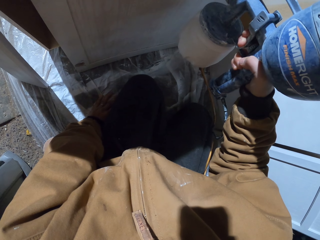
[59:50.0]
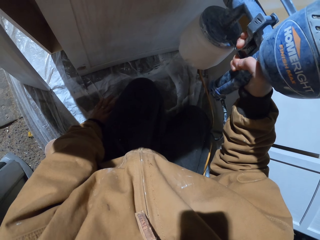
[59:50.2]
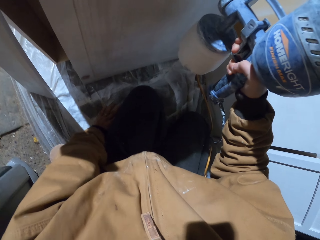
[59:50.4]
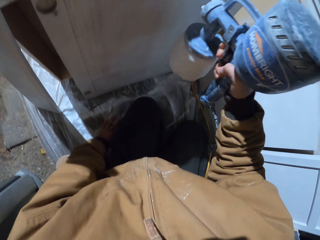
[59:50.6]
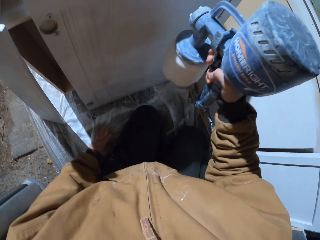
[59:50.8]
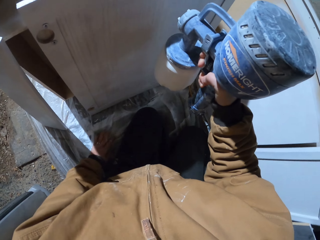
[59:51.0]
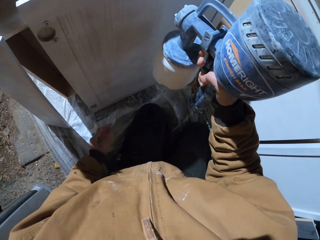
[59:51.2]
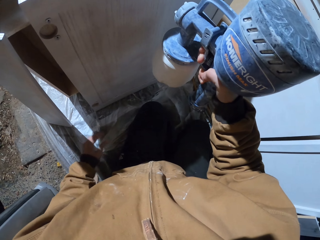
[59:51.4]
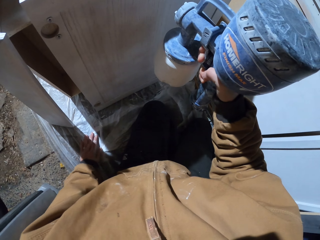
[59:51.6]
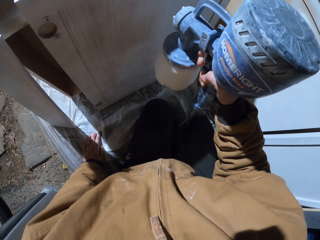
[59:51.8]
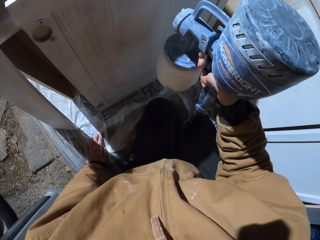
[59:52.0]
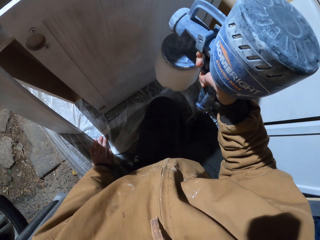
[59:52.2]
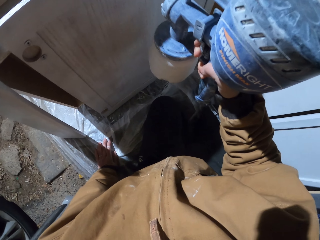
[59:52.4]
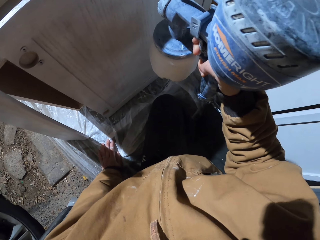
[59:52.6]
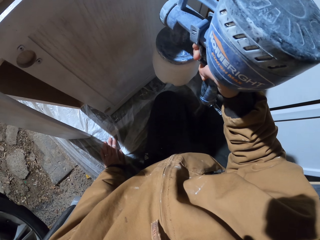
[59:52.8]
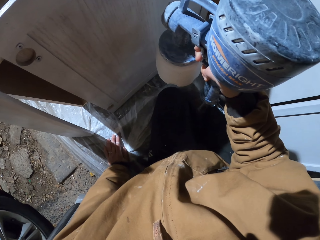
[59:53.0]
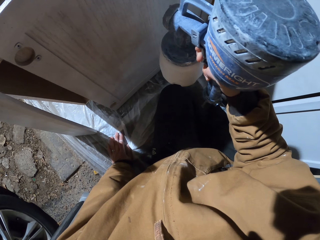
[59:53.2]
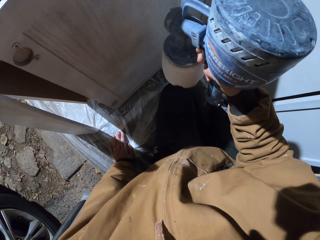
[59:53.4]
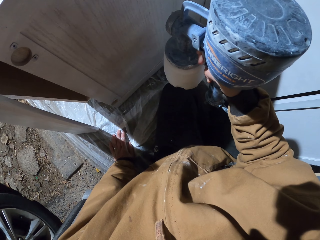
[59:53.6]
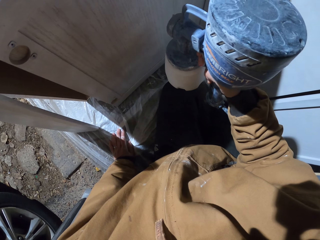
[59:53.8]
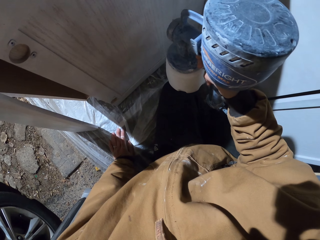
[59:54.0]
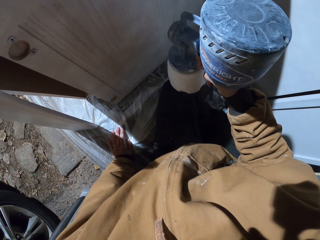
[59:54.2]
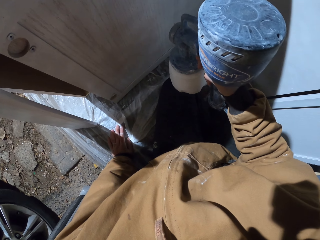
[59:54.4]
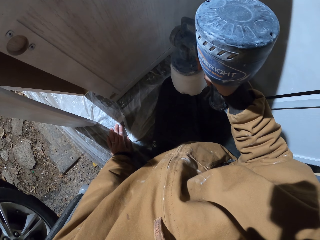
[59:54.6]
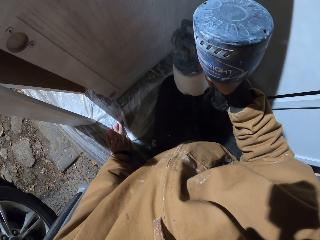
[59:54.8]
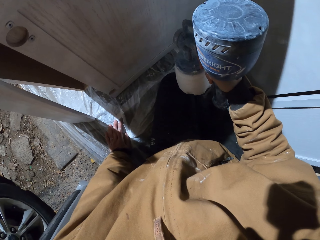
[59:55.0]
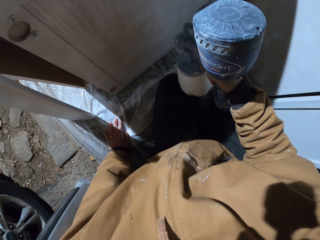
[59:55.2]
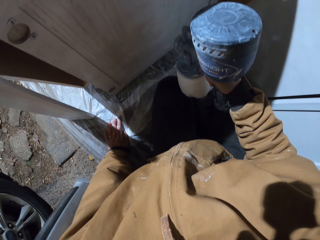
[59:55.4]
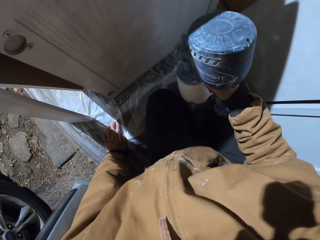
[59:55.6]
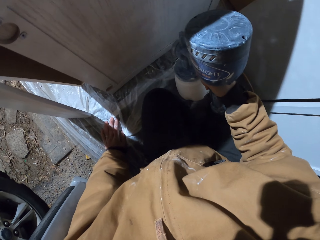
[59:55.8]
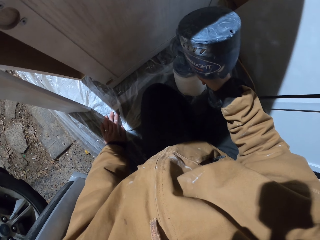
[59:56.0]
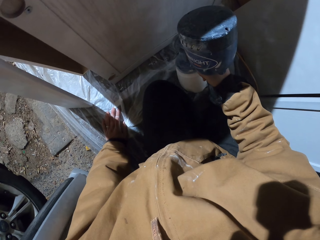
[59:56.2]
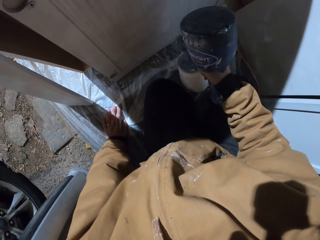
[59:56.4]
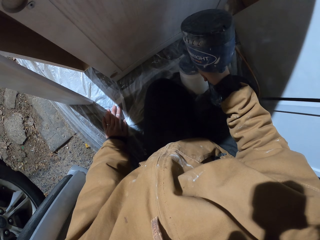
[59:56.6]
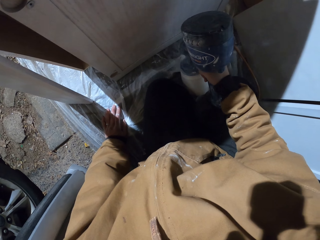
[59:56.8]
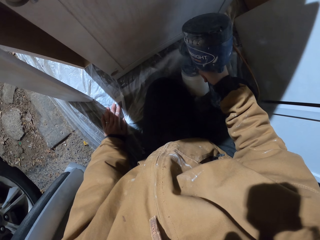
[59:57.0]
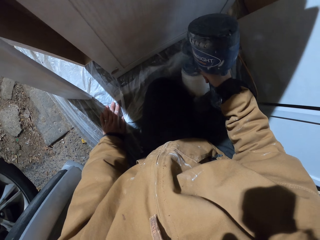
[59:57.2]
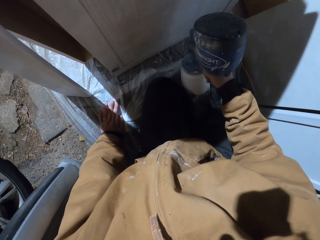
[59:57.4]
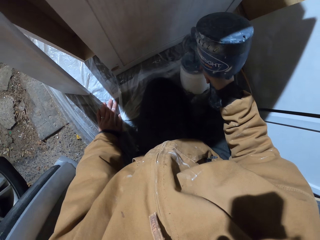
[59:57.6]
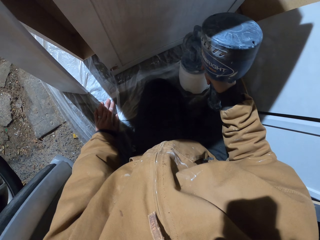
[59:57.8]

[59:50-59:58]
The camera wearer moves their hand. They spray the wood with the spray gun. They spray the wood with the spray gun again.

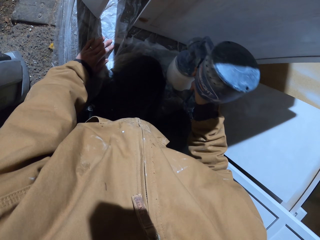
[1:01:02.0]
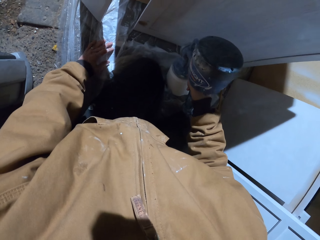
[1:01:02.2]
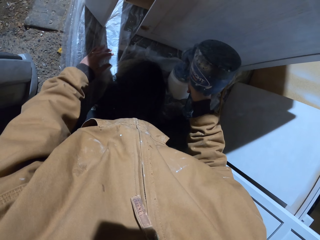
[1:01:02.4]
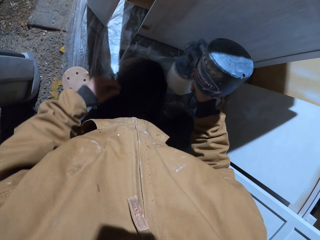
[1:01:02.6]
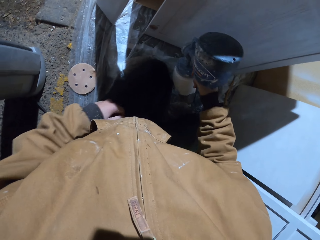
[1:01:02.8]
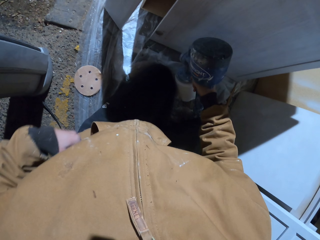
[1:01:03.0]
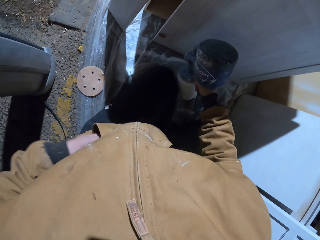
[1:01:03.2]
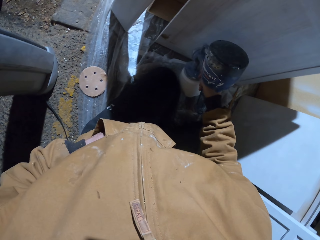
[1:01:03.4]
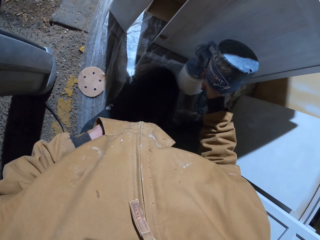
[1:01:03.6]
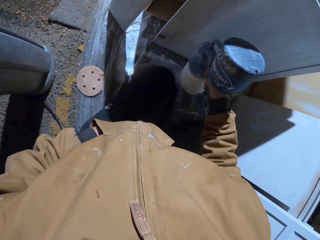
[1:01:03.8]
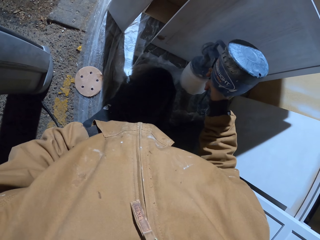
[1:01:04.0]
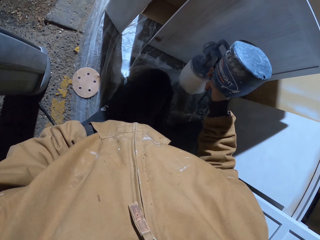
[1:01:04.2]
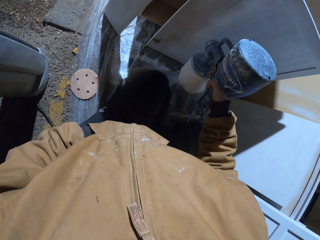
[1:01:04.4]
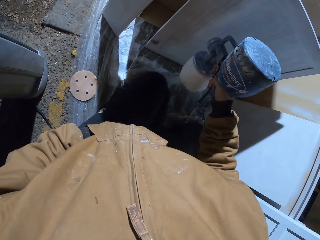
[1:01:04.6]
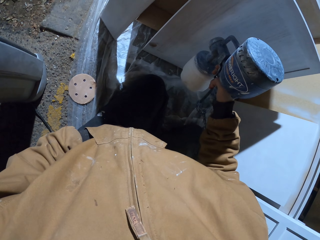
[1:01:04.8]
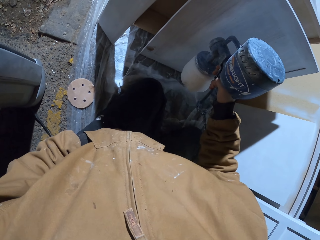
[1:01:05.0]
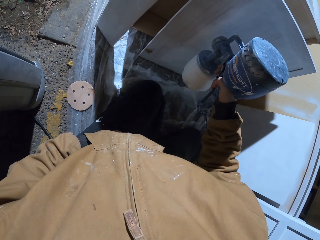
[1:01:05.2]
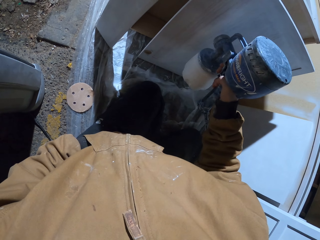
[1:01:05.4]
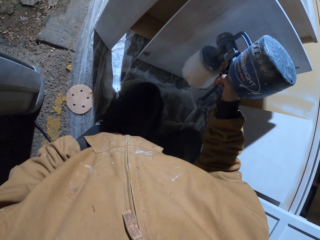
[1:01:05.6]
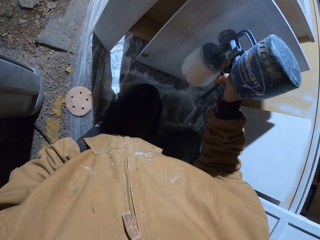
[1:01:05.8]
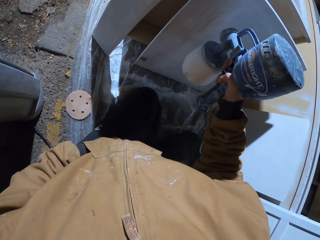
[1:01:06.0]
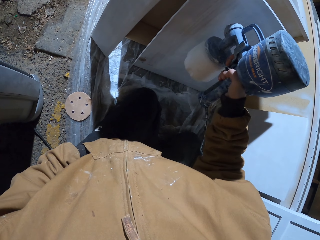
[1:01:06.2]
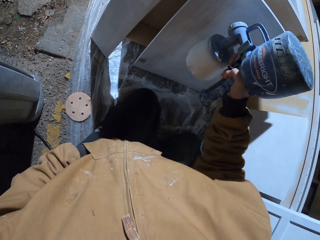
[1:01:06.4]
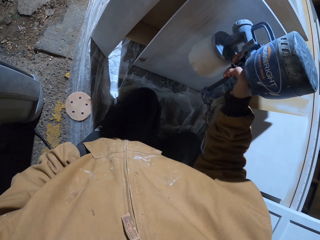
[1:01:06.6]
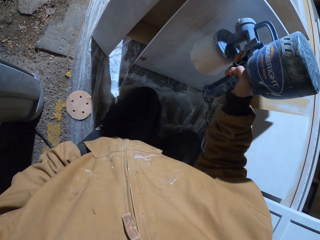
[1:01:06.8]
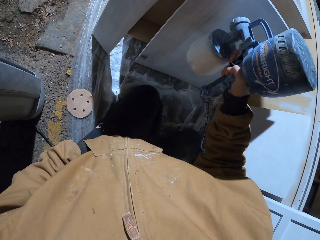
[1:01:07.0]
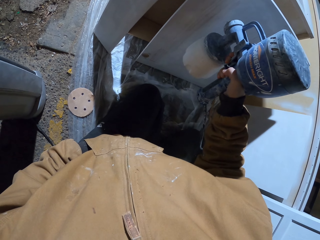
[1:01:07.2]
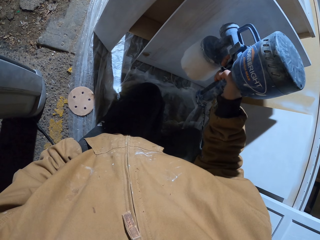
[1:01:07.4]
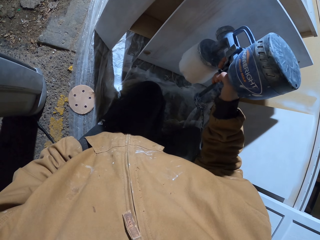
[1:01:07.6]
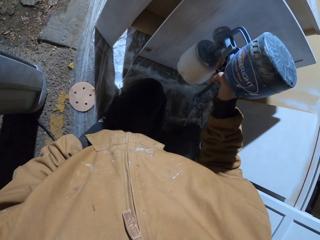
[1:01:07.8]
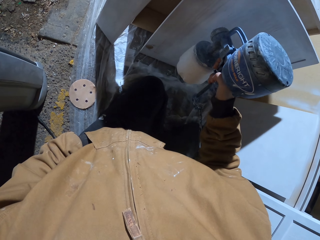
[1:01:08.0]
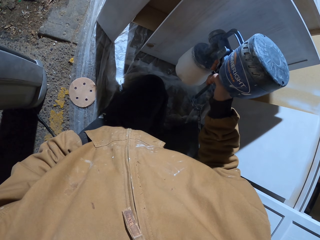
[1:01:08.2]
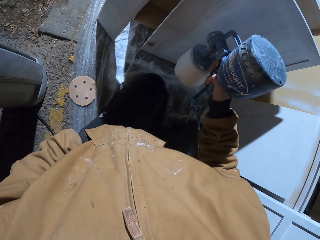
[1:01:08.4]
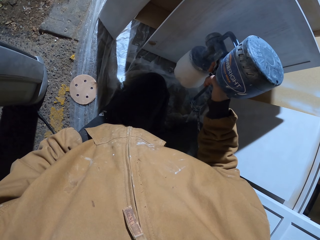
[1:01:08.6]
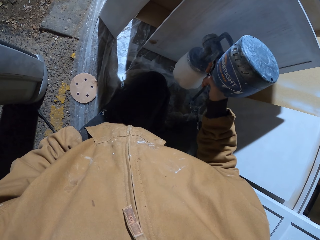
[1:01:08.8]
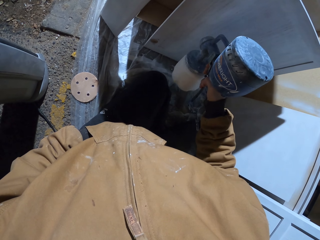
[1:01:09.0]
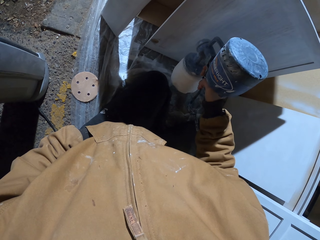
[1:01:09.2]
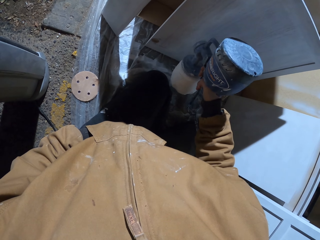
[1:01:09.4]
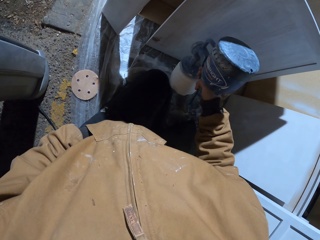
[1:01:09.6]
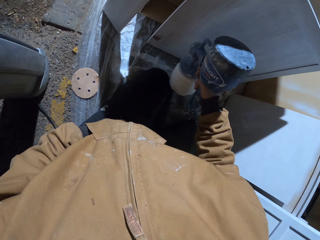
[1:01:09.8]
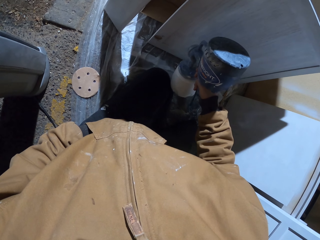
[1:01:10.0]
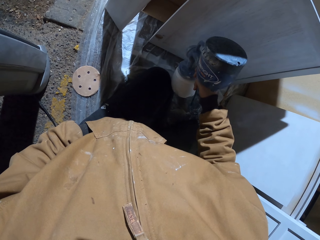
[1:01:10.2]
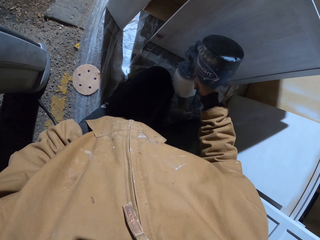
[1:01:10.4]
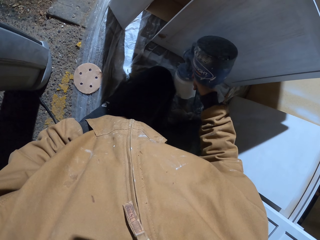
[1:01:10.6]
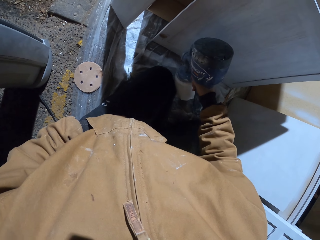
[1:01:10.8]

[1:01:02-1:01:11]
The camera wearer puts their hand in the pocket. They spray the wood with the spray gun. They spray the wood with the spray gun again.

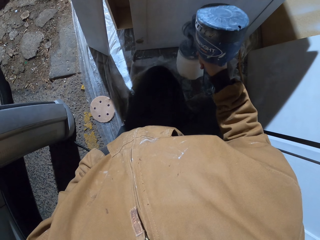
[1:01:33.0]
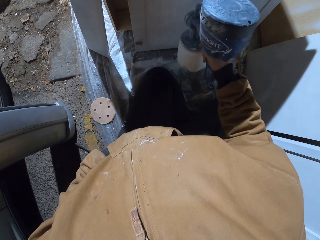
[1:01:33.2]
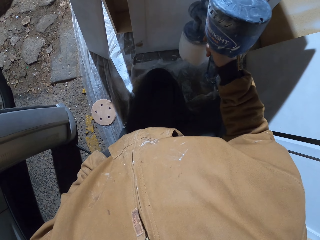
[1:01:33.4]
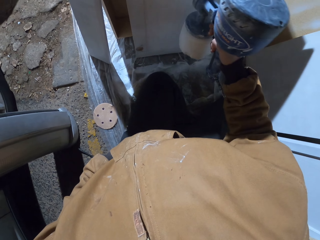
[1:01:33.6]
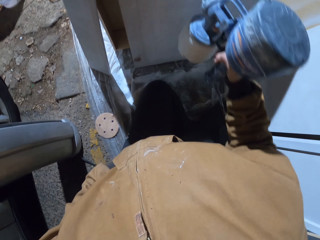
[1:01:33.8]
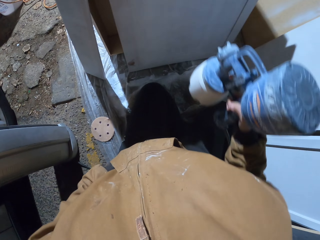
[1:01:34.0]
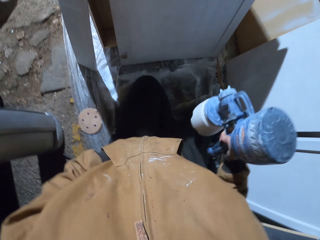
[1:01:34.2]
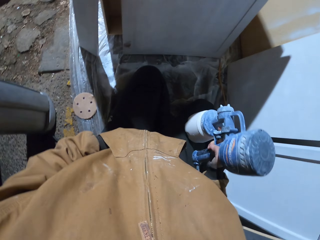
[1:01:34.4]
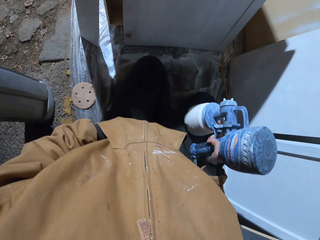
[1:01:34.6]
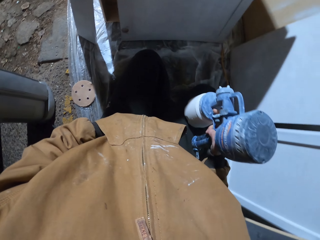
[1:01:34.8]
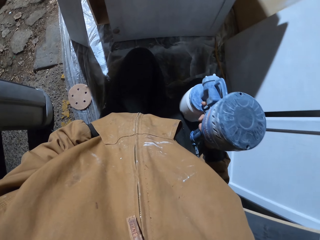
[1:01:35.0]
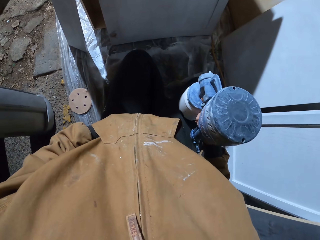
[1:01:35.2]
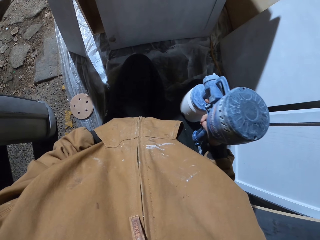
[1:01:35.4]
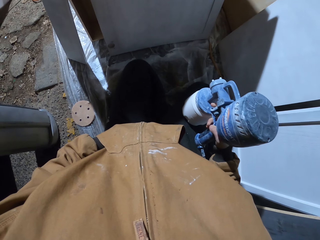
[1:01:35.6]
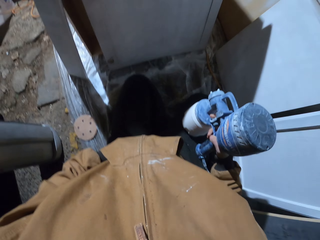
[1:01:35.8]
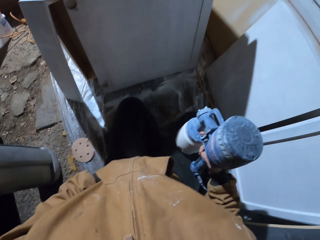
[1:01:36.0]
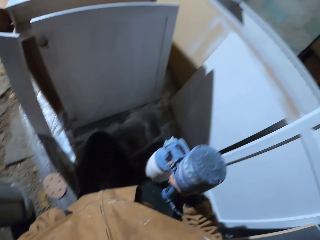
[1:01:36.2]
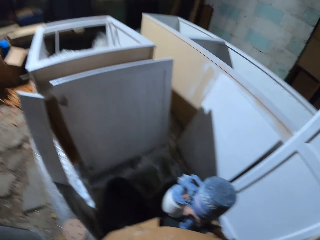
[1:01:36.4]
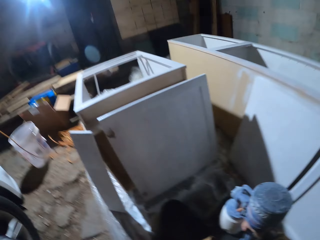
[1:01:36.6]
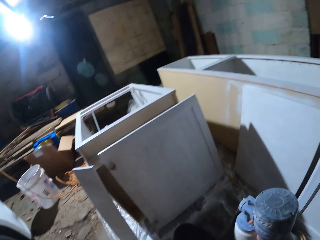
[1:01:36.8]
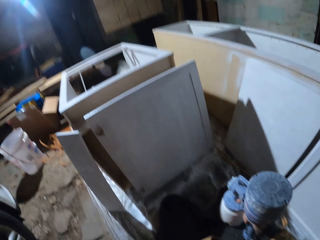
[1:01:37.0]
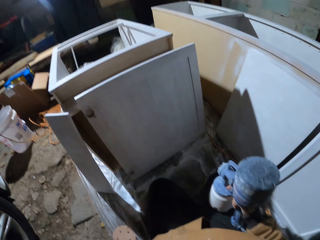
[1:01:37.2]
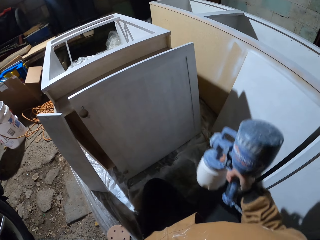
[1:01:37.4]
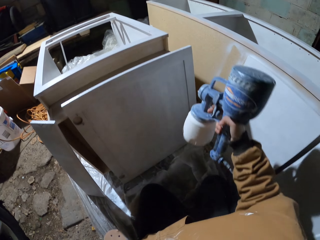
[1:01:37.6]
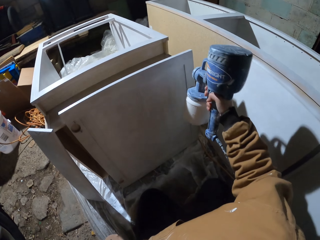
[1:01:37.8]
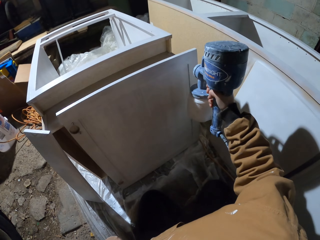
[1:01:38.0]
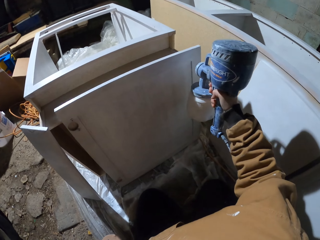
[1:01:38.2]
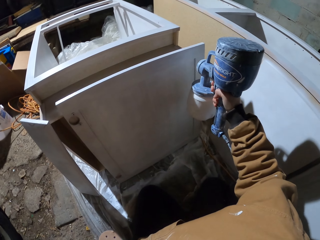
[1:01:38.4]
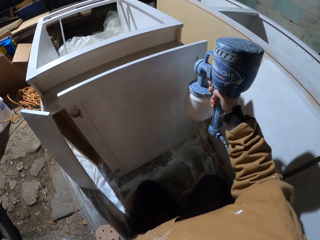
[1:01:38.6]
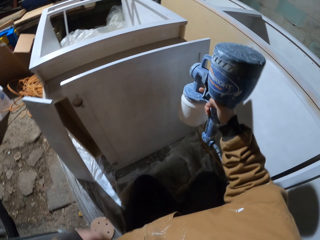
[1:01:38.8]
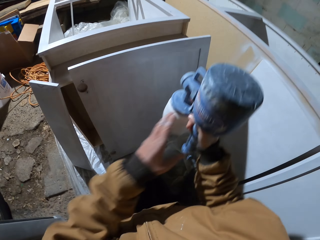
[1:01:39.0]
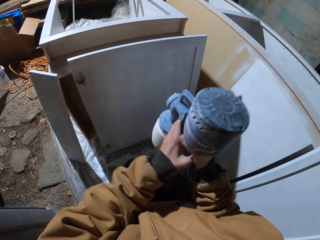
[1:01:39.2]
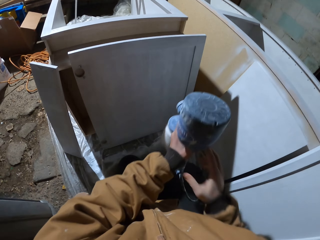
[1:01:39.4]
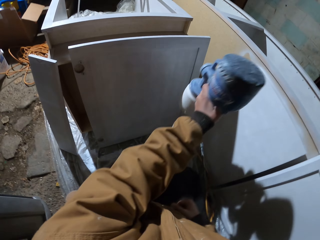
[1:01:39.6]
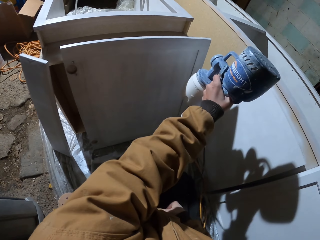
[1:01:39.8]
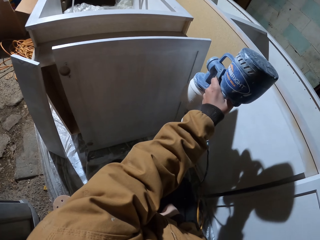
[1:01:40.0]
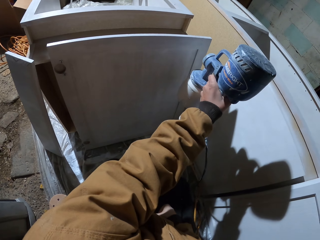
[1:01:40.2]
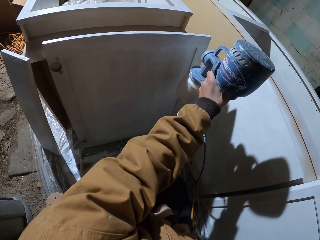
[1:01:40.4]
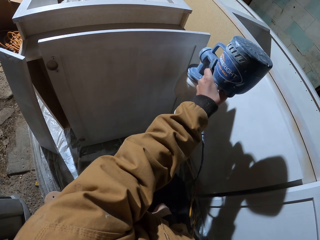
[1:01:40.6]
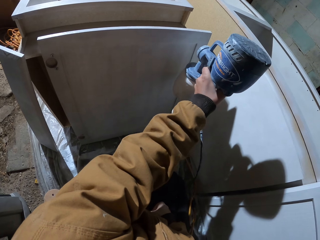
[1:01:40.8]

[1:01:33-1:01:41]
The camera wearer holds the spray gun. They look around. They spray the wood with the spray gun. They change hands. They hold the spray gun.
